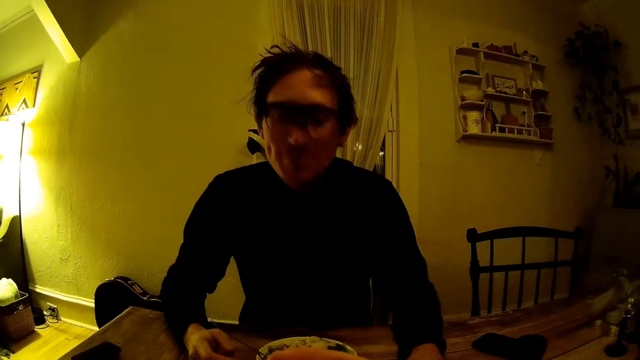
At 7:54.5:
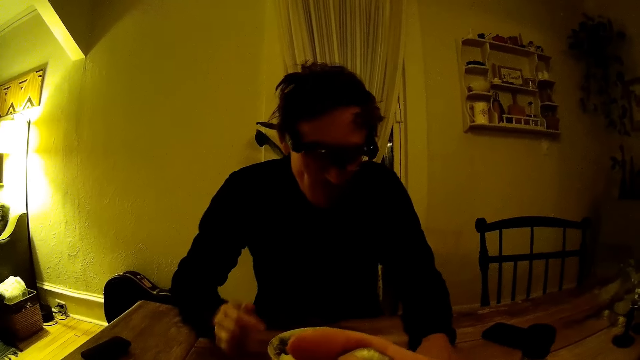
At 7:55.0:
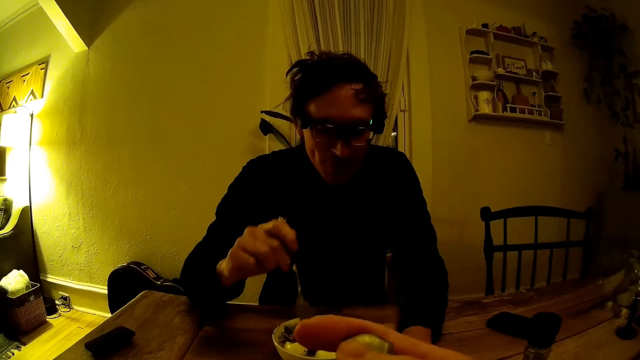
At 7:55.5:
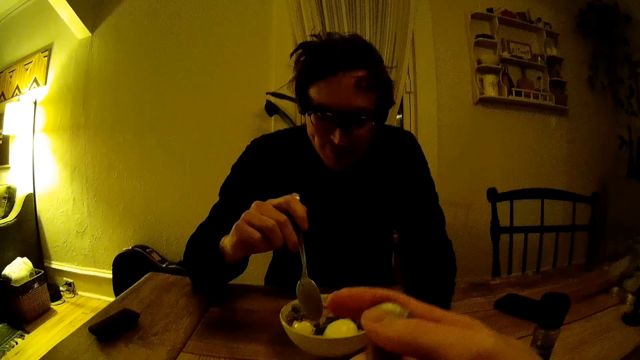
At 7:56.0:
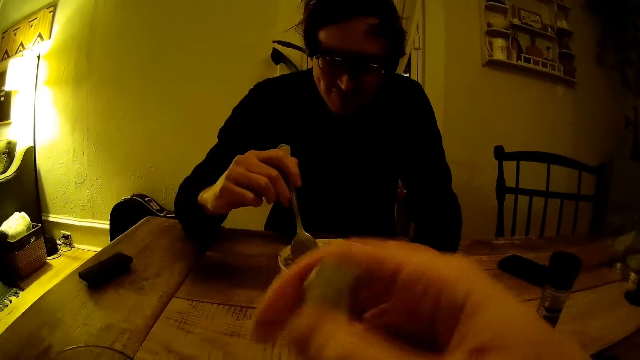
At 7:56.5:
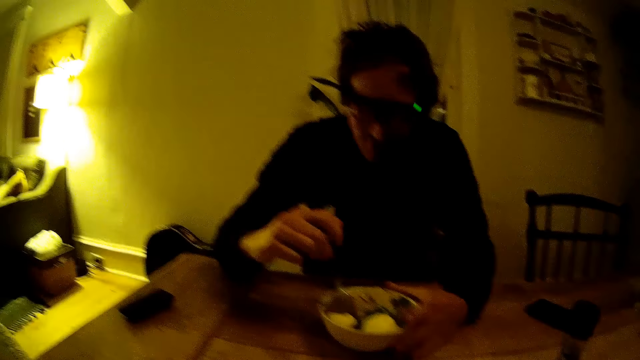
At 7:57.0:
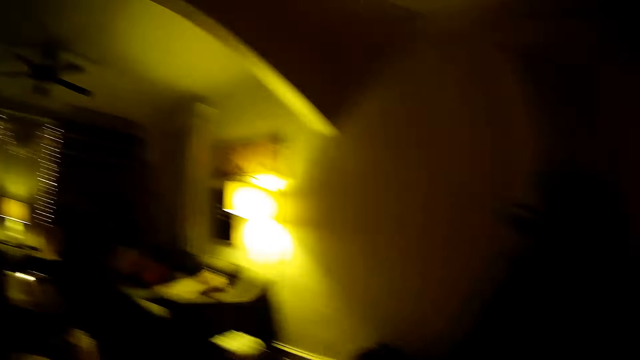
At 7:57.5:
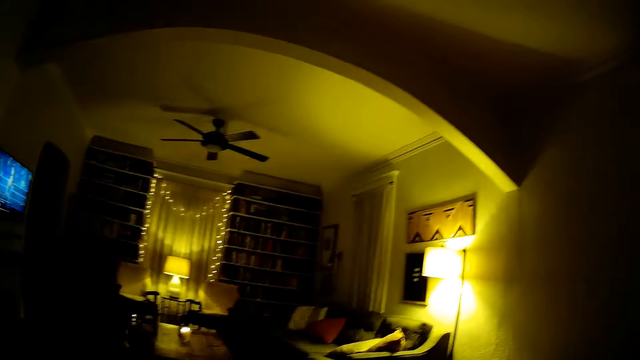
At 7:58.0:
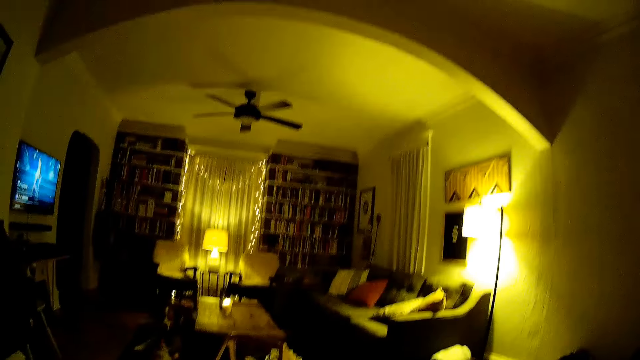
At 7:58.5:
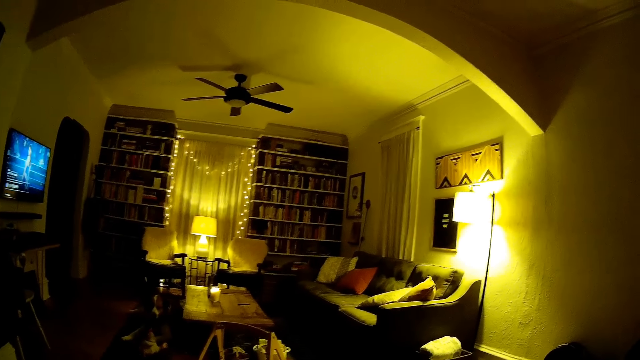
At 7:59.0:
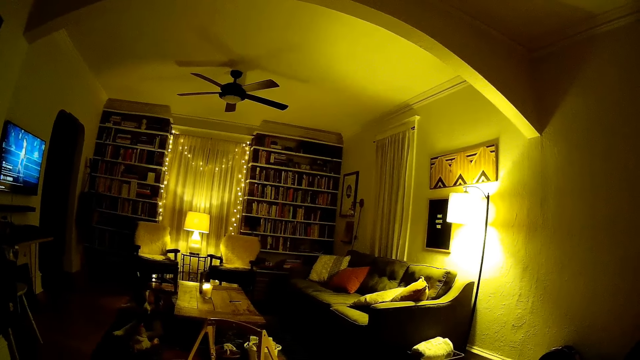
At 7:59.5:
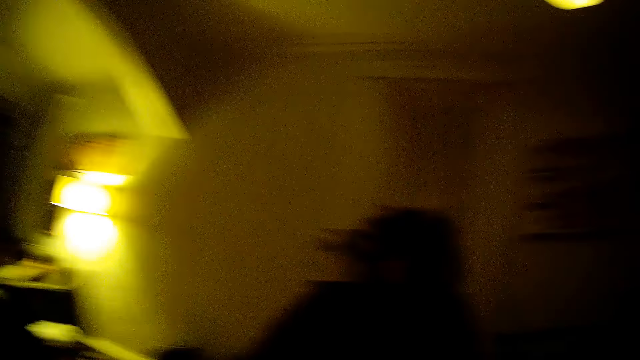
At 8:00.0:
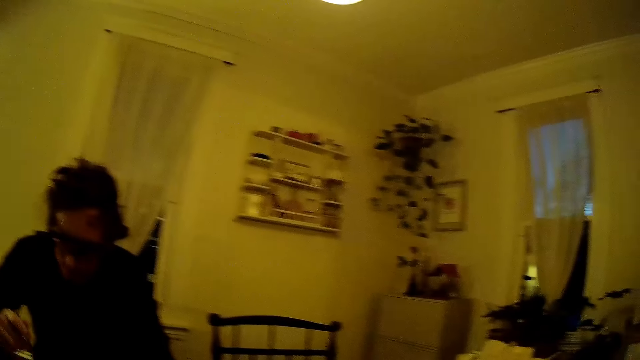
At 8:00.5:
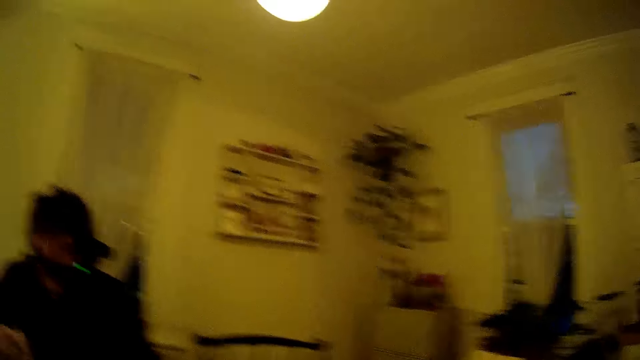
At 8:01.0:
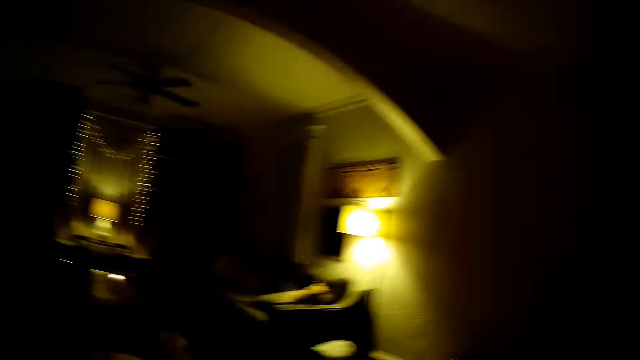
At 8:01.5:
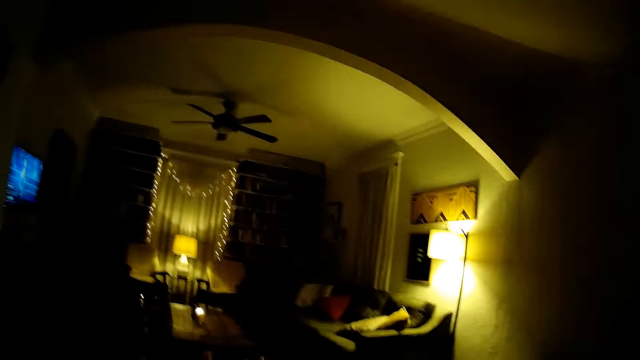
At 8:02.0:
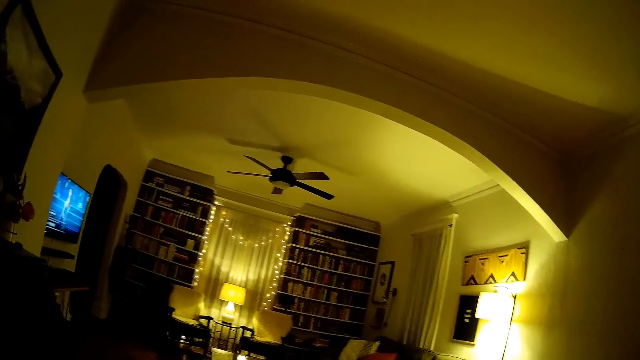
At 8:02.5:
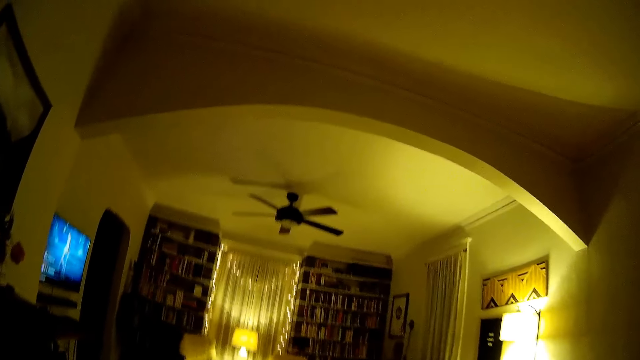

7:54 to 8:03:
The man picks up the spoon in the bowl of food with his right hand. The camera wearer picks up the spoon. They hold the spoon. The man places his left hand on the bowl of food. The camera wearer looks around the room.

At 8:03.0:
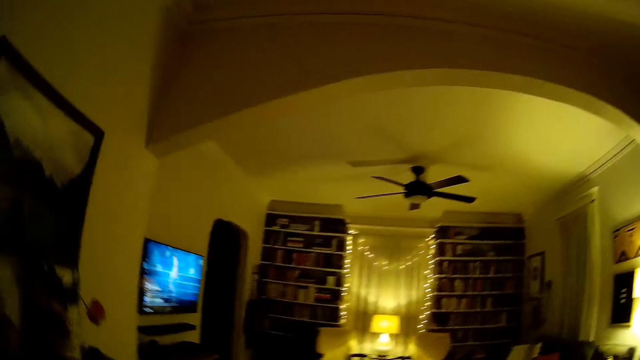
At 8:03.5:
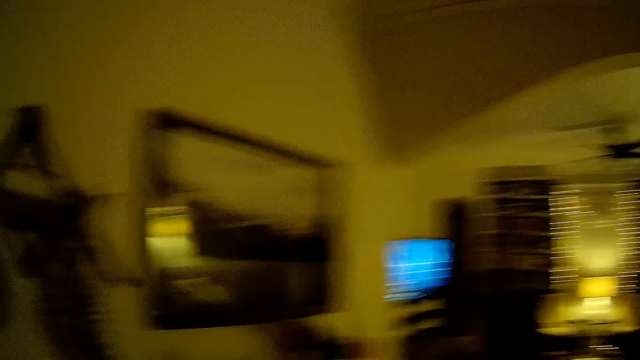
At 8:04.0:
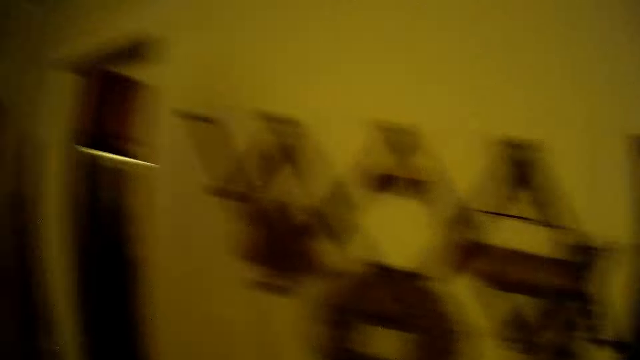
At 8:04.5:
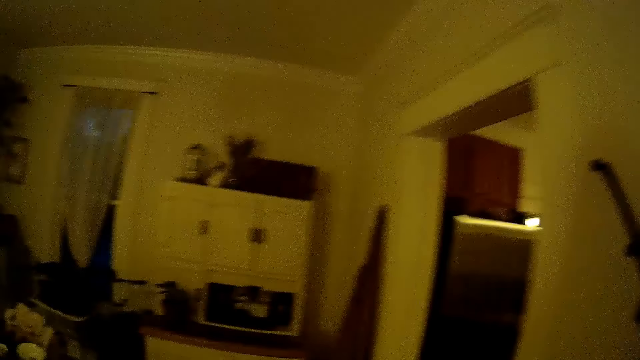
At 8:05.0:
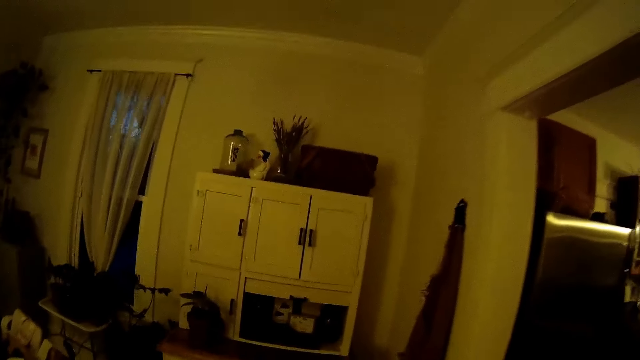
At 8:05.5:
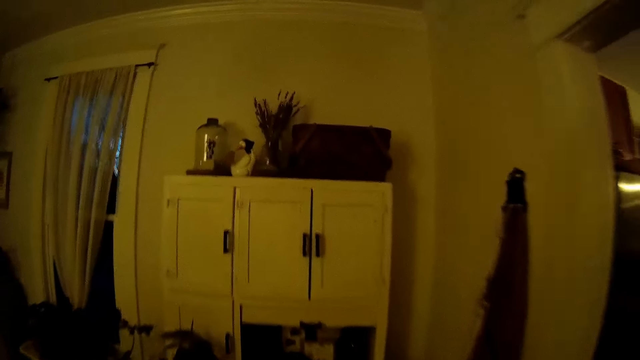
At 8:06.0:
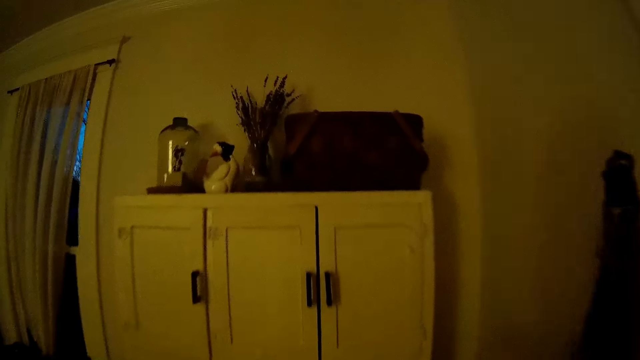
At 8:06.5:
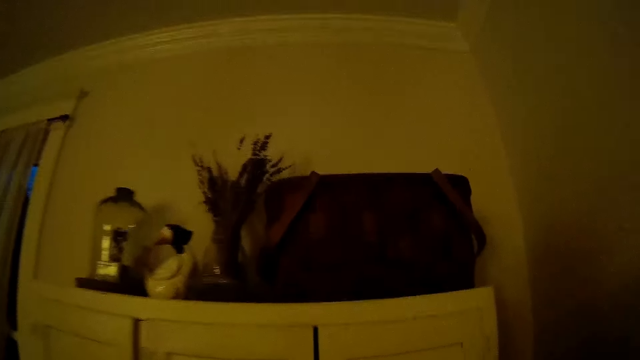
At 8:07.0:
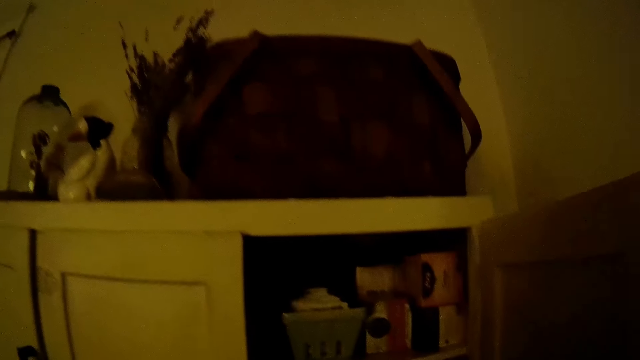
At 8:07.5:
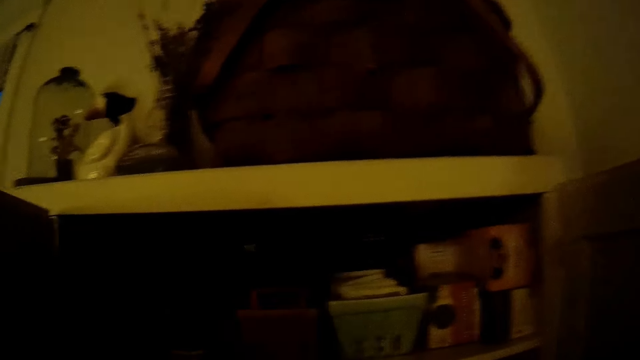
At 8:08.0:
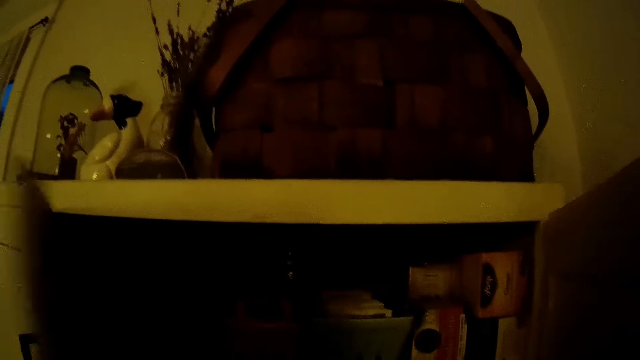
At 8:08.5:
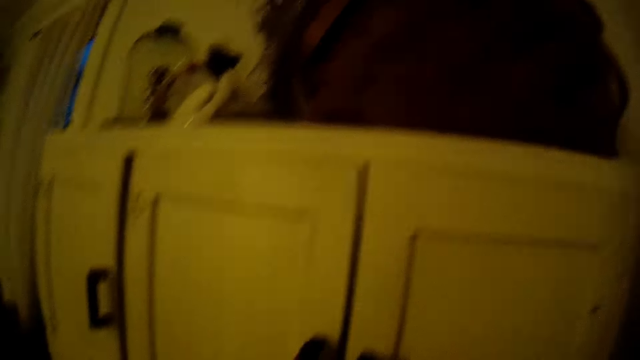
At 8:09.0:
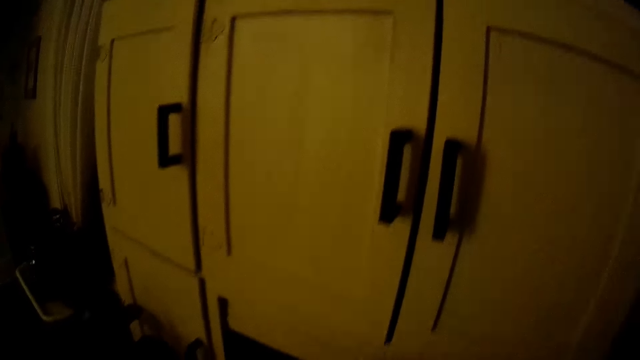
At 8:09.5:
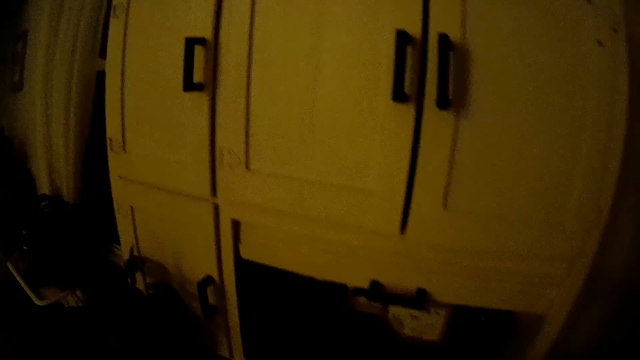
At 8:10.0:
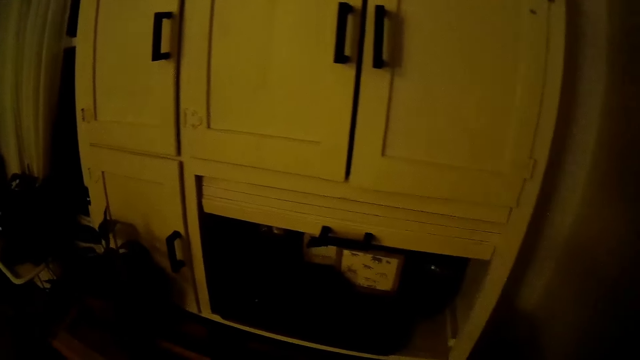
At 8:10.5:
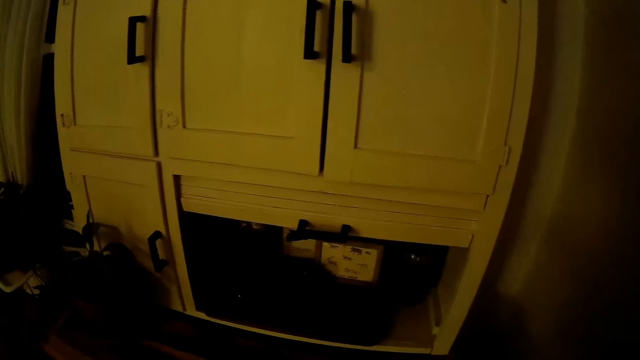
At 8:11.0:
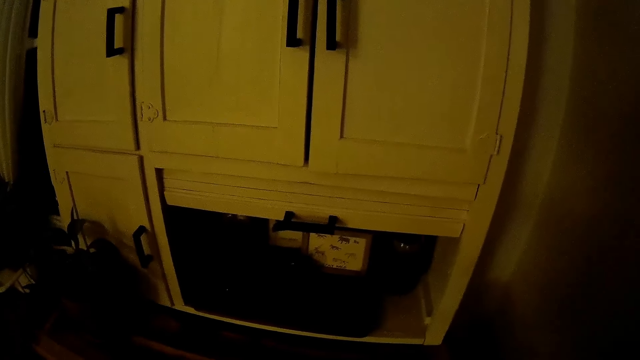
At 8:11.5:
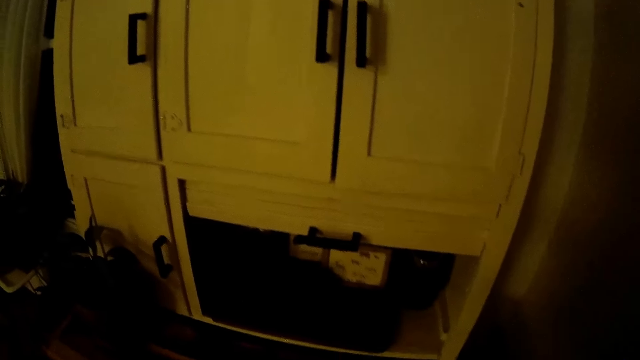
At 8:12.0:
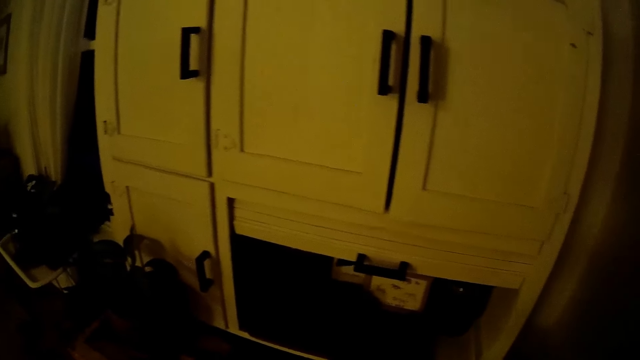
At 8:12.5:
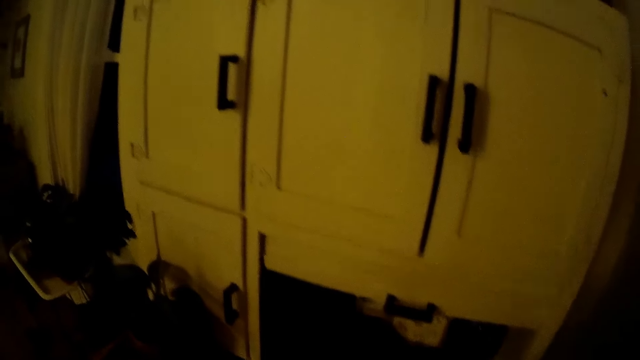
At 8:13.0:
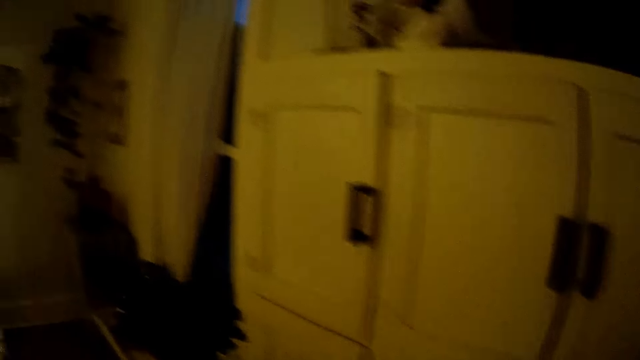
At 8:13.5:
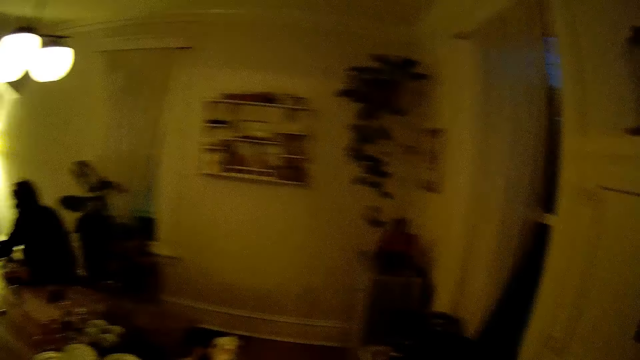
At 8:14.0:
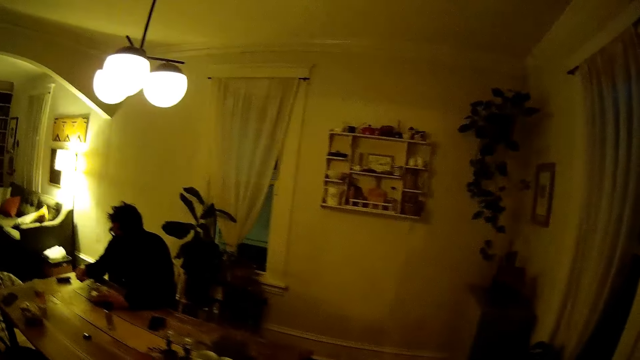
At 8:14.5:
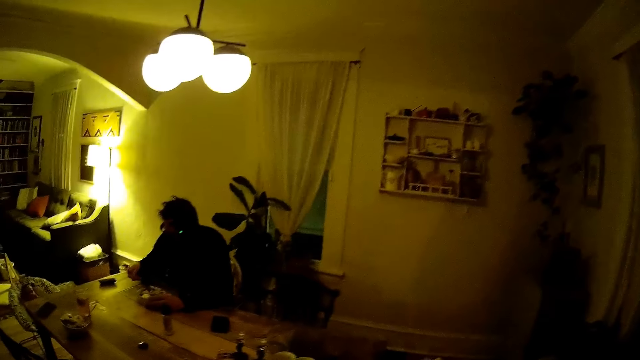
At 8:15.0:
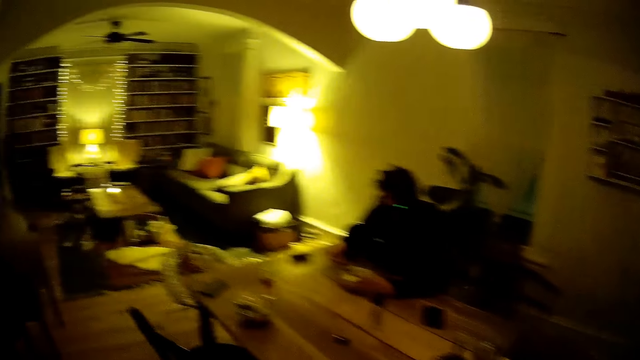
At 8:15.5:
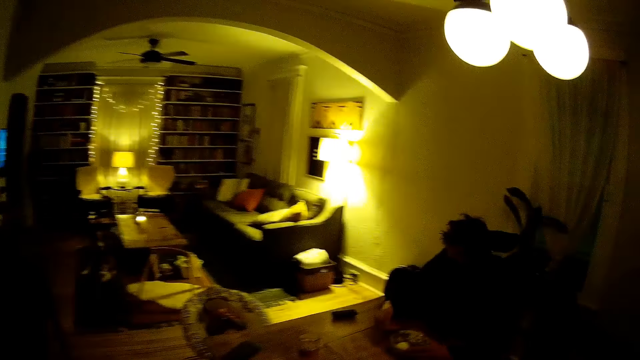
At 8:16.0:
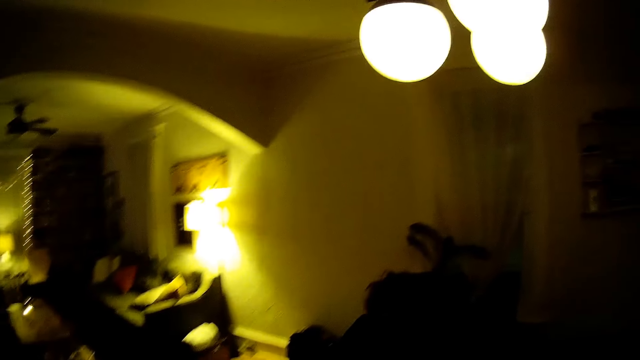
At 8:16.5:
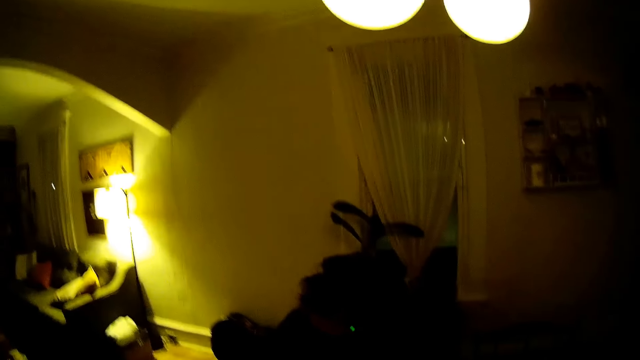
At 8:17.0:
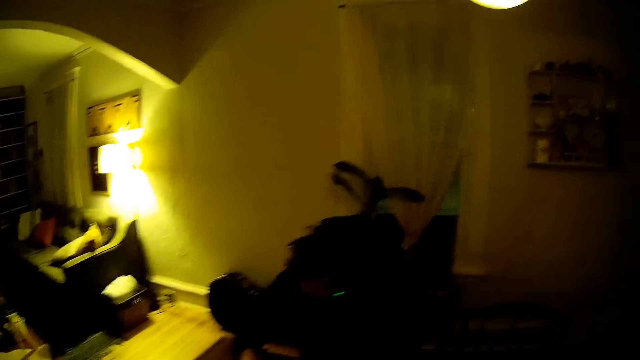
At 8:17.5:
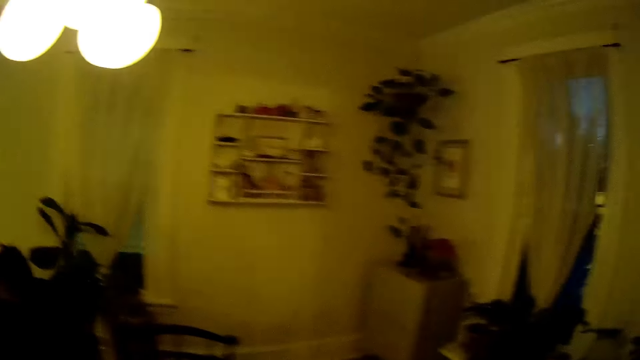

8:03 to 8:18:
The camera wearer walks toward a cabinet in the dining room. She opens a cabinet door with her right hand. She opens the other cabinet door with her left hand. She closes the cabinet door with her left hand. She closes the cabinet door with her left hand again. She takes her left hand off the cabinet door. She walks towards a dining table. A man moves a hand.
